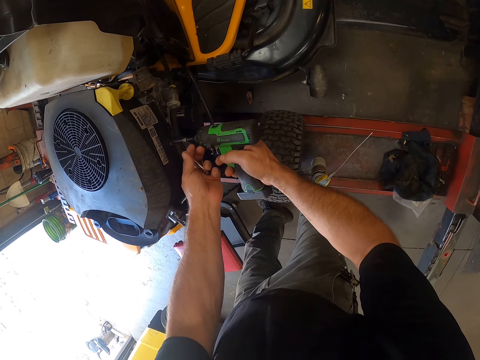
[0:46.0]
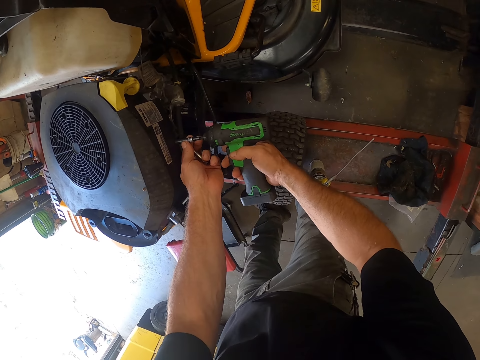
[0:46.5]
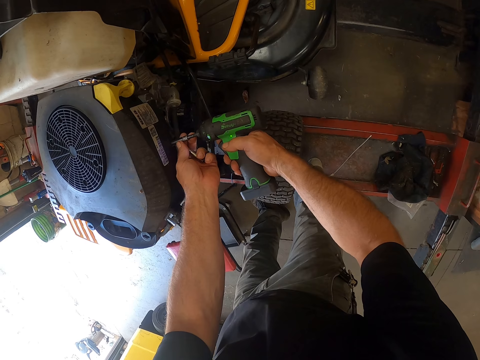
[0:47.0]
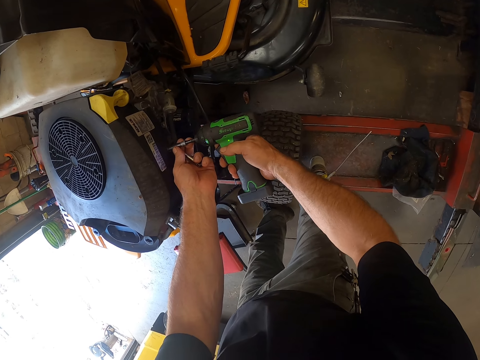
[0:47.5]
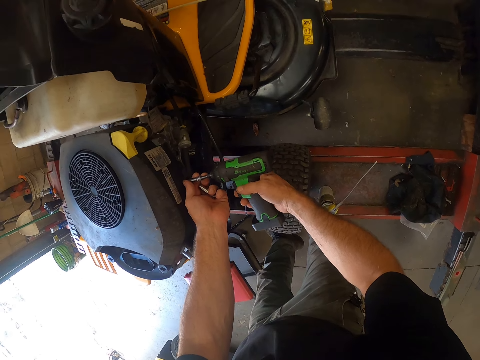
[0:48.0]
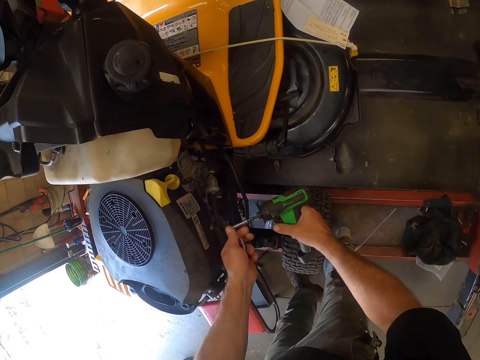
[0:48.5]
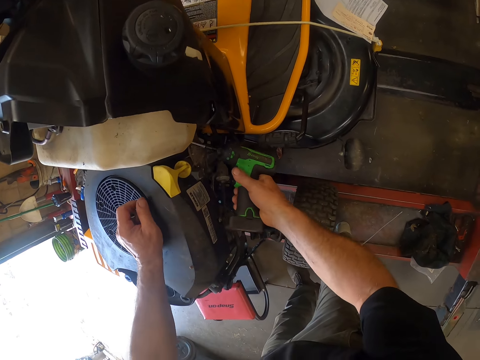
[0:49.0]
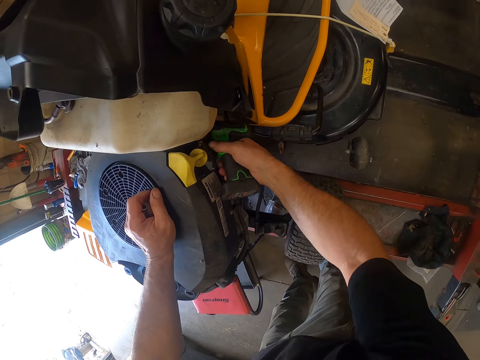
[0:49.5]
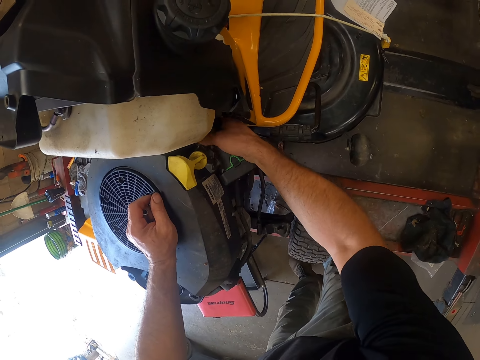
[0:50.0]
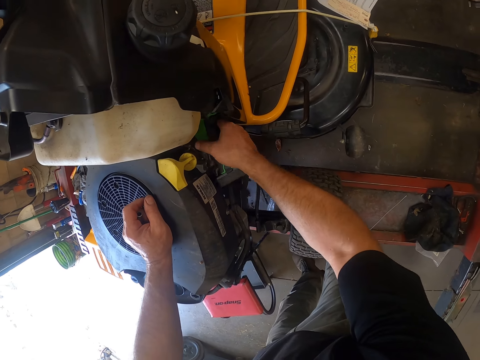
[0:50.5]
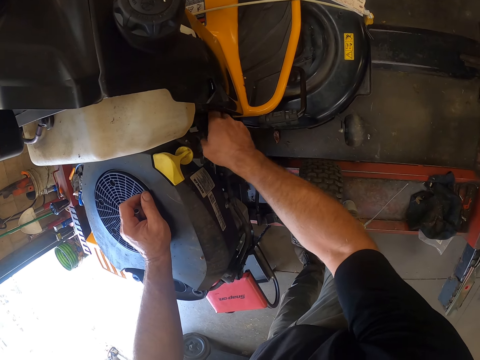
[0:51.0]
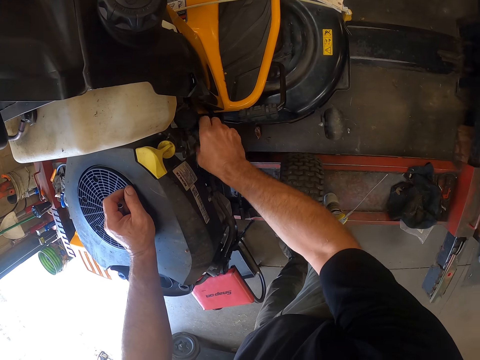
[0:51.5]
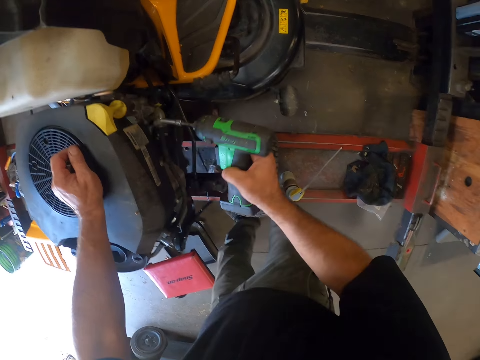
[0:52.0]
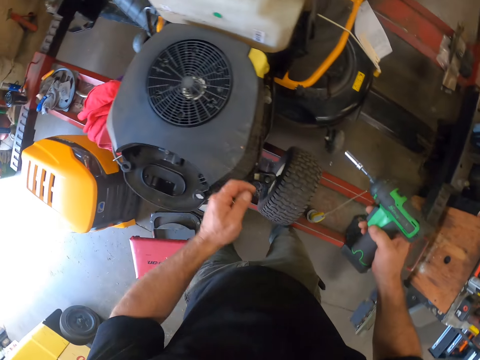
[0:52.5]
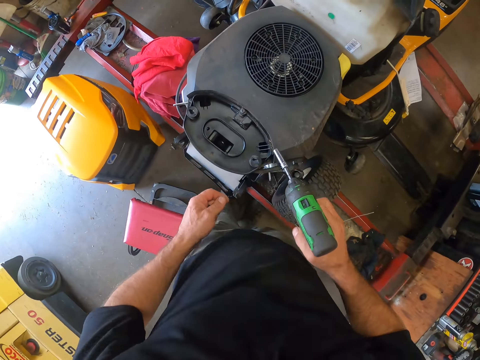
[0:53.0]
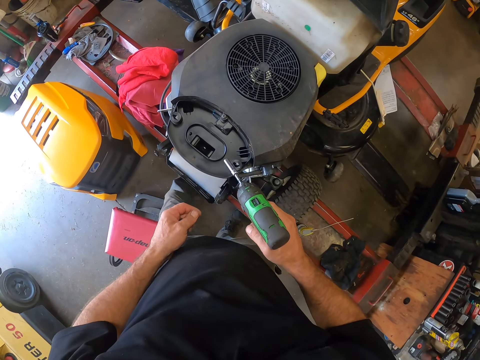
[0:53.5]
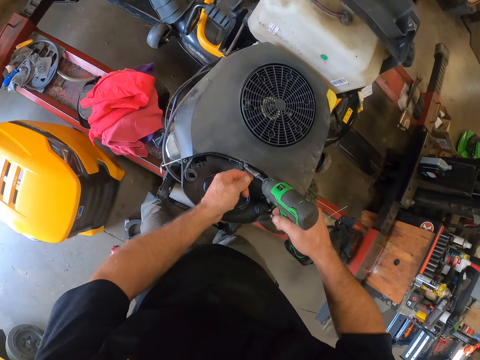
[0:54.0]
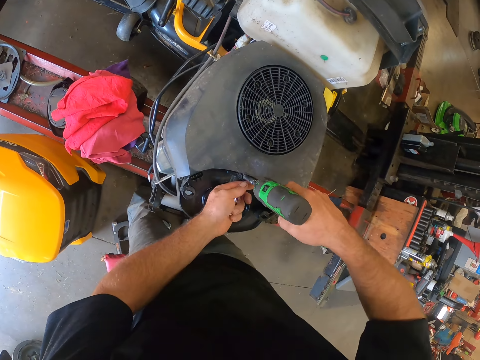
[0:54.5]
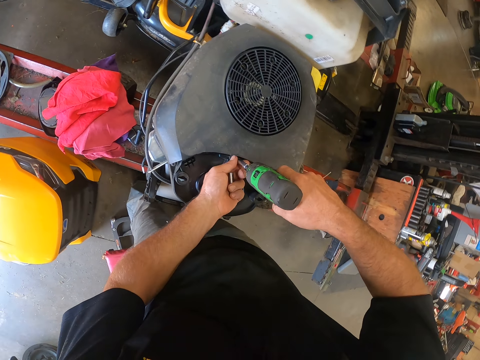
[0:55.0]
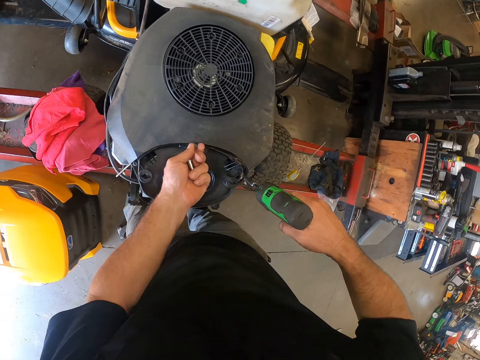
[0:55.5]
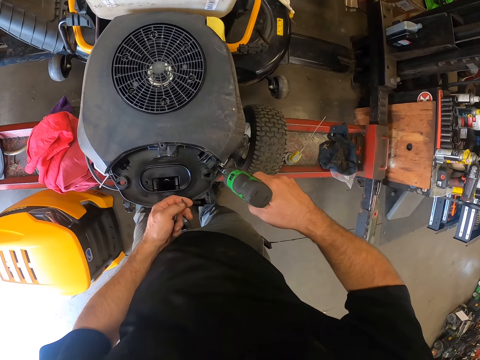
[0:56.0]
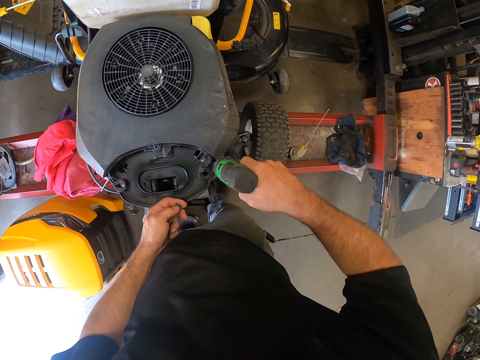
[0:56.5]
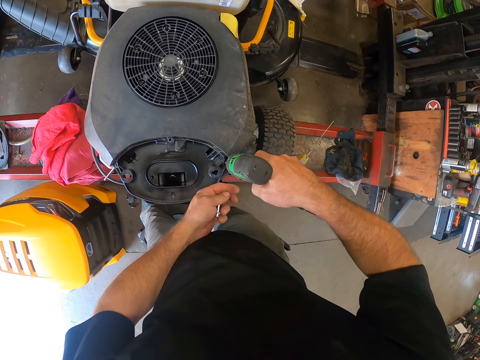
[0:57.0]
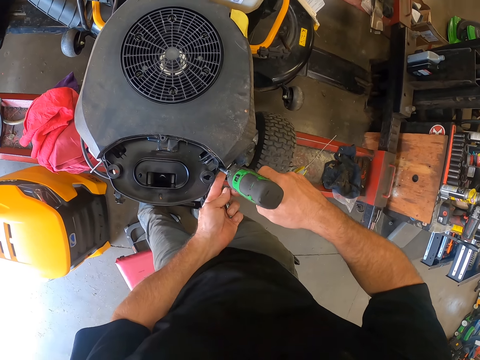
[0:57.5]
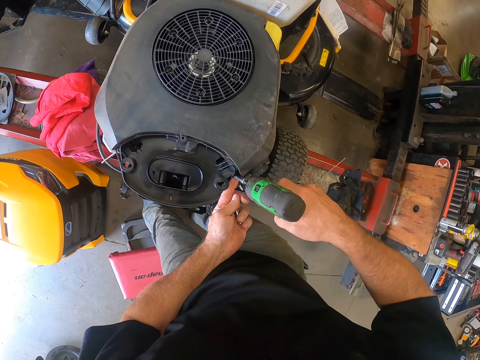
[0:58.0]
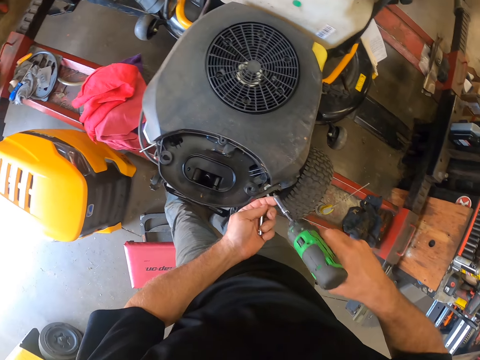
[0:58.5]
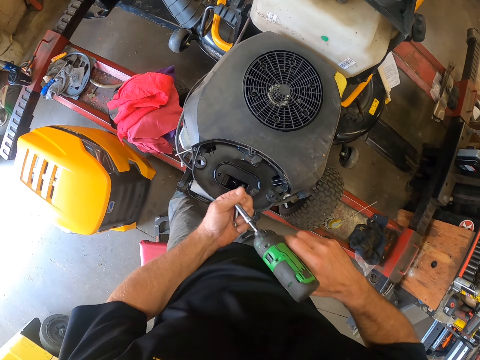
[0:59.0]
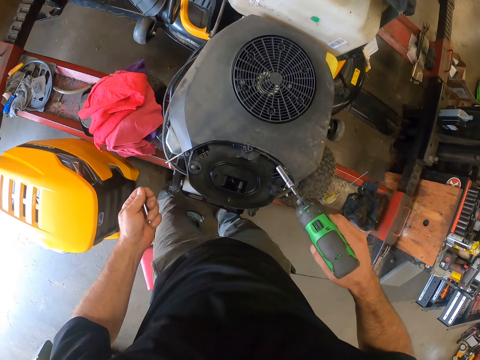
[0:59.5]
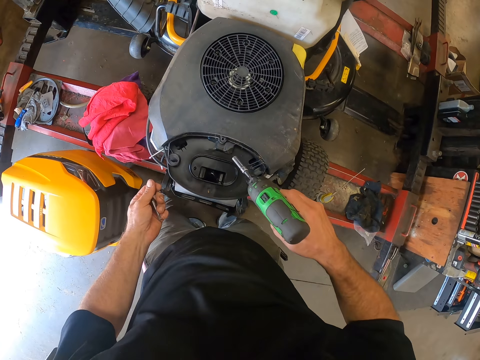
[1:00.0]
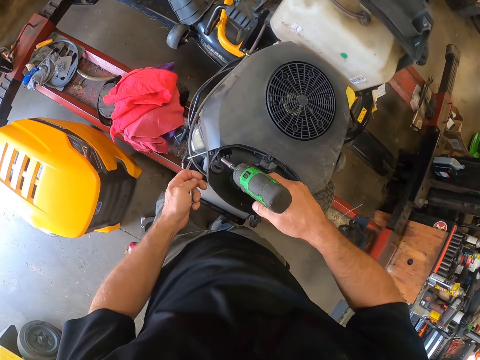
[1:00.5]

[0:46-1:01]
The camera wearer removes the electric drill or cordless drill driver from the bolt. He opens the bolt with the electric drill. He removes the electric drill from the bolt. He stares at the ride-on lawn mower. He loosens the bolt from the mower engine with the cordless drill driver. He removes the bolt with his left hand. He loosens the bolt from the mower engine with the cordless drill driver. He removes the bolt from the socket wrench on the electric drill.

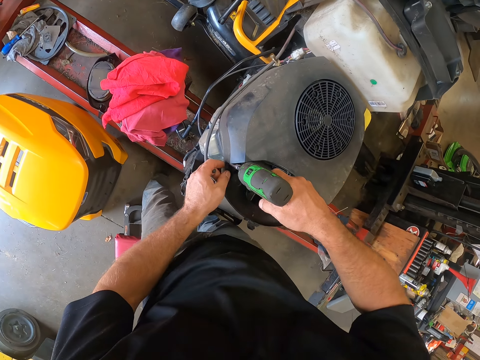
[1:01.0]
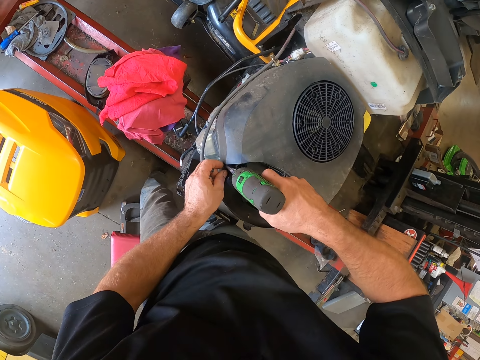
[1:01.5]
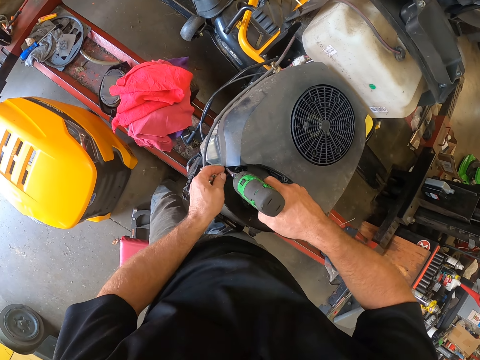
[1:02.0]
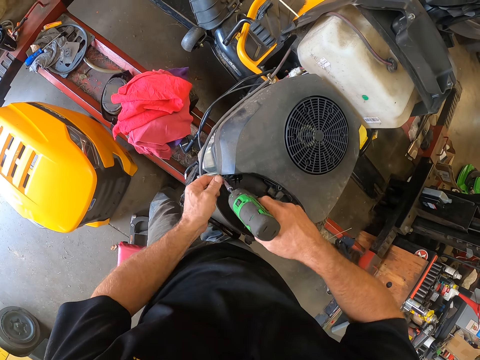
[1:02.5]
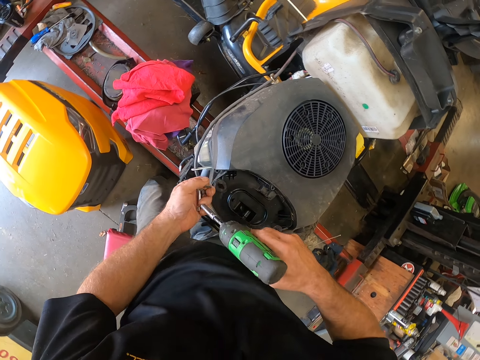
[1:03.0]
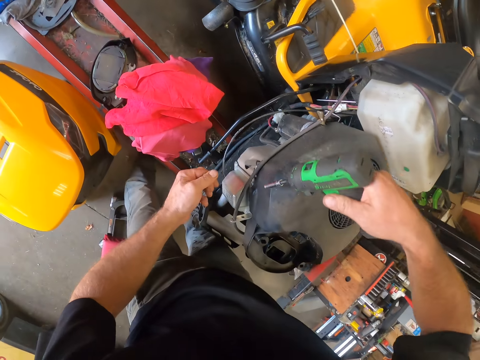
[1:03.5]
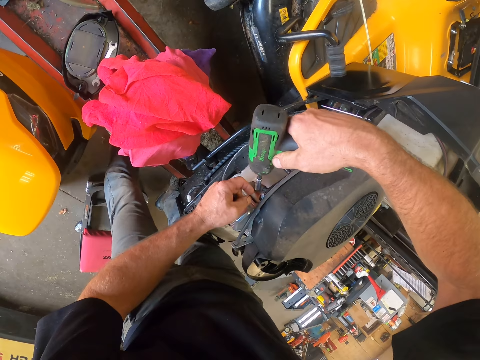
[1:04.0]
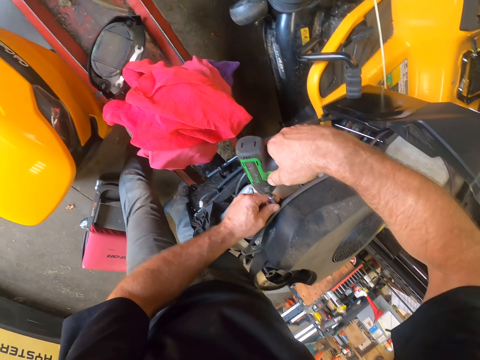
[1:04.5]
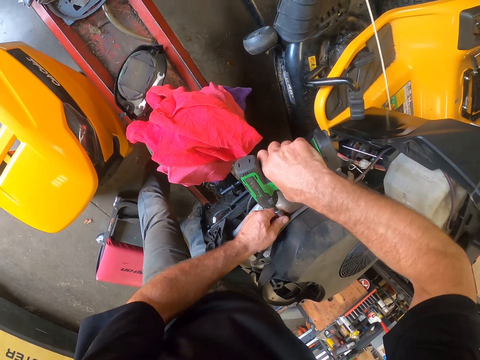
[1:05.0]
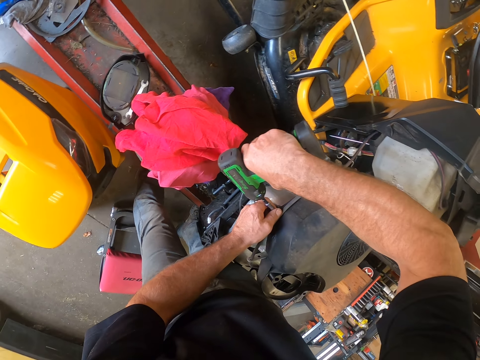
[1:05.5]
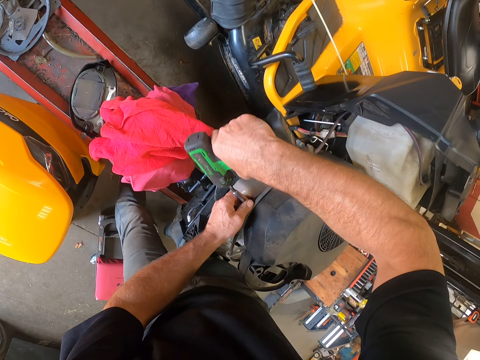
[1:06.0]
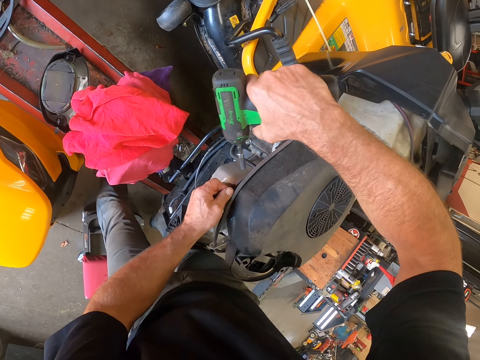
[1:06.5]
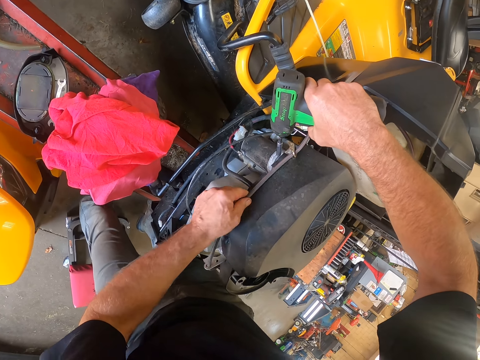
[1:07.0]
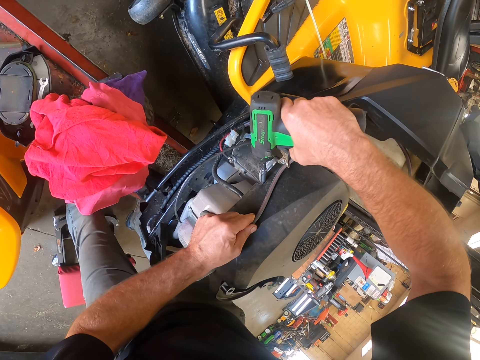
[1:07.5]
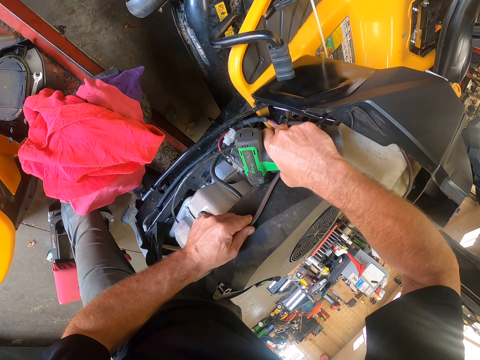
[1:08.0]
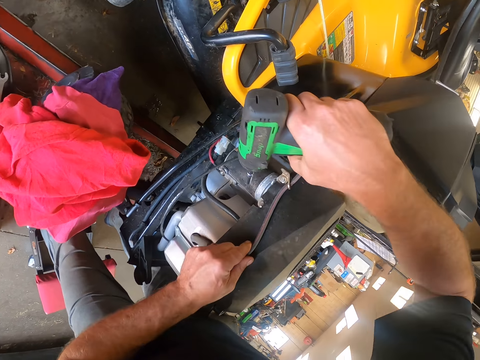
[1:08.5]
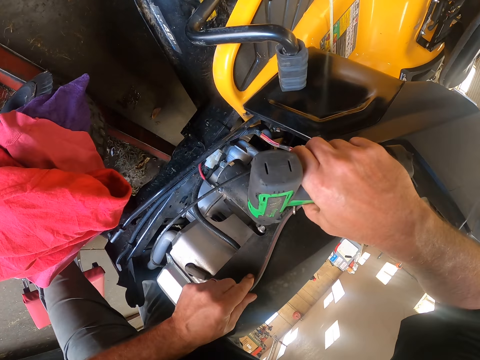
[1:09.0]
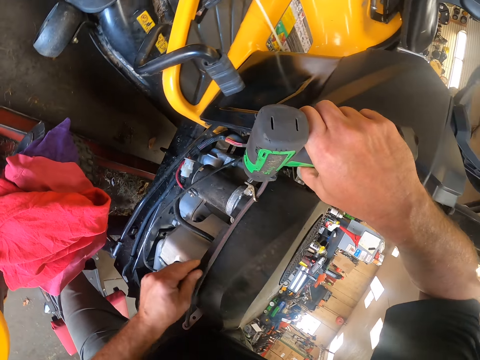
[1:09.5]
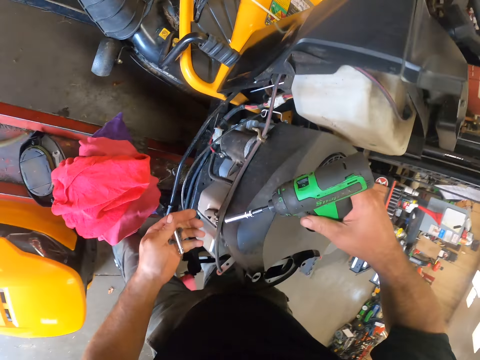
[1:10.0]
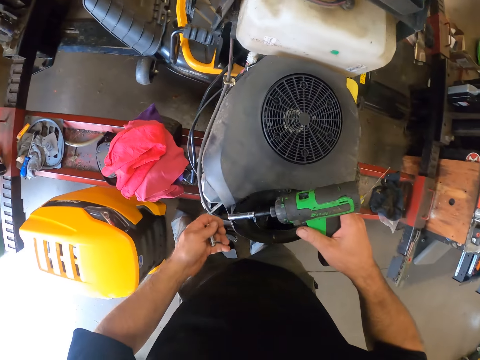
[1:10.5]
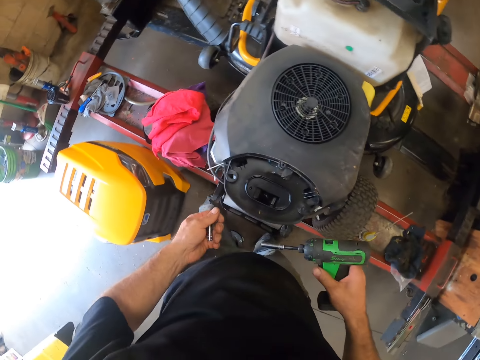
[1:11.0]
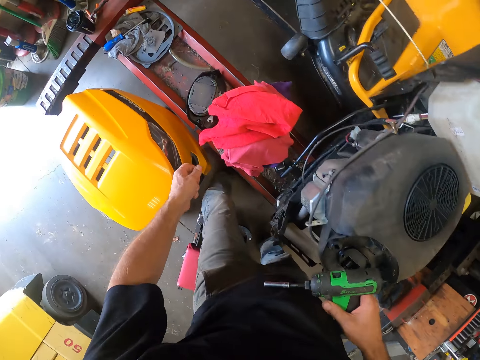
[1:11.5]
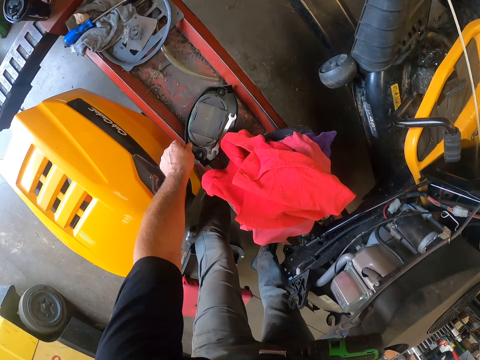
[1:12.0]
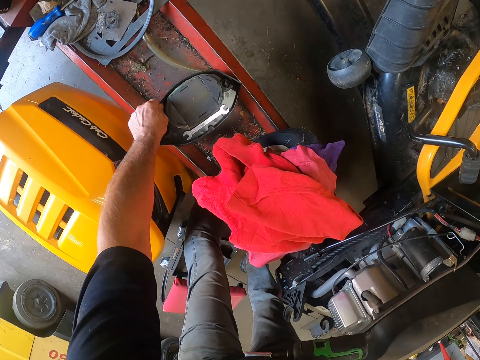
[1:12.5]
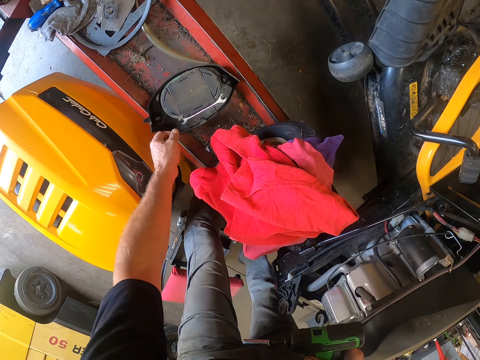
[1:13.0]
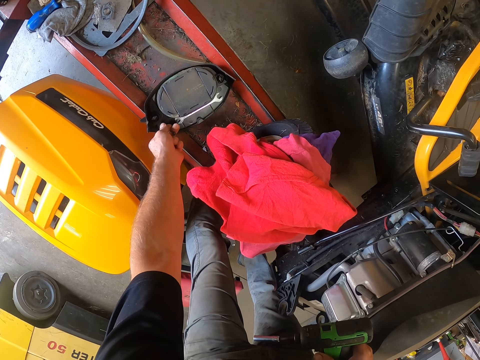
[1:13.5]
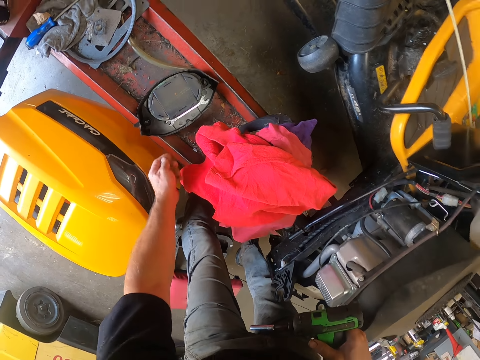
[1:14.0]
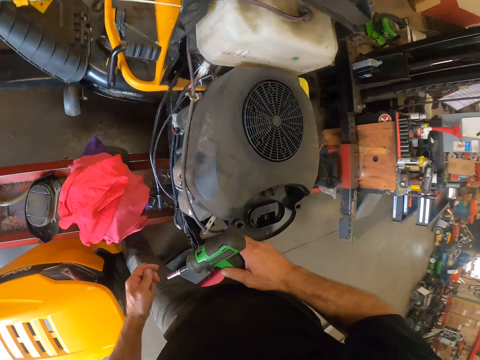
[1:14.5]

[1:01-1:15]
The camera wearer loosens bolts from the mower engine with the cordless drill driver or electric drill. He removes the bolt from the socket wrench on the electric drill. He loosens the bolt from the mower engine with the cordless drill driver. He removes the electric drill from the ride-on lawn mower. He moves the fuel pipe on the ride-on lawn mower. He dips the cordless drill driver into the mower engine. He hits the bolt with the socket wrench on the electric drill. He stares at the ride-on lawn mower. He moves the cover on the metal stand with his left hand. He drops the bolts into the cover. He looks around the garage.
